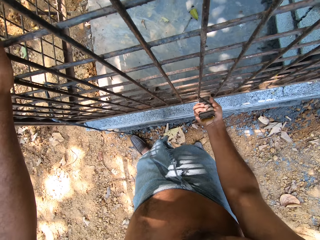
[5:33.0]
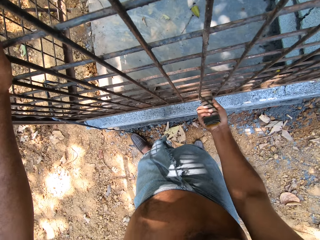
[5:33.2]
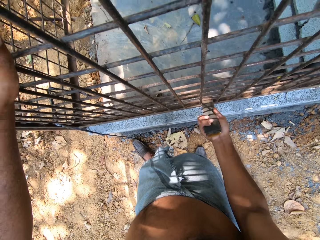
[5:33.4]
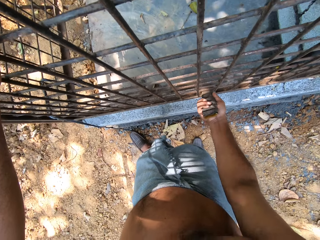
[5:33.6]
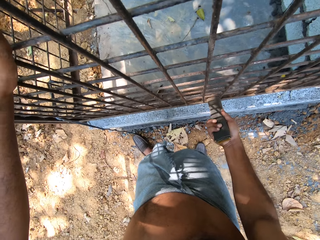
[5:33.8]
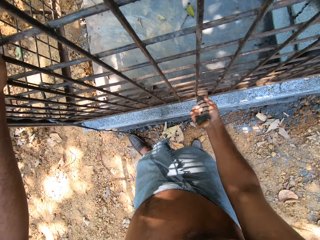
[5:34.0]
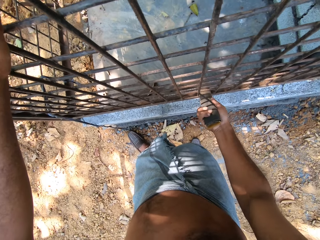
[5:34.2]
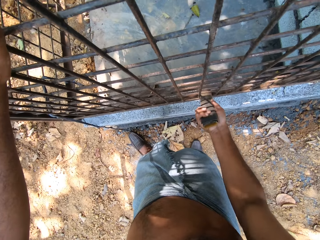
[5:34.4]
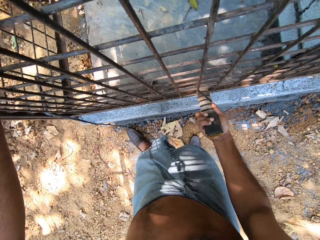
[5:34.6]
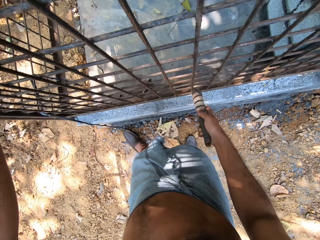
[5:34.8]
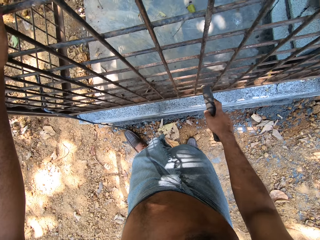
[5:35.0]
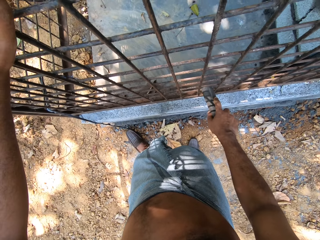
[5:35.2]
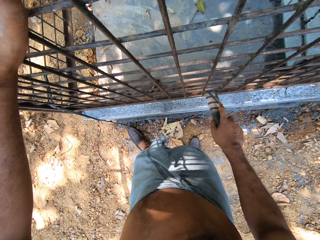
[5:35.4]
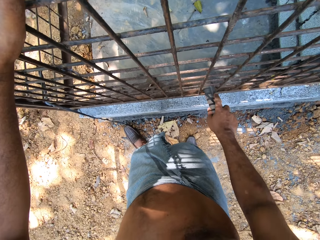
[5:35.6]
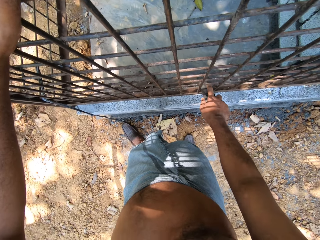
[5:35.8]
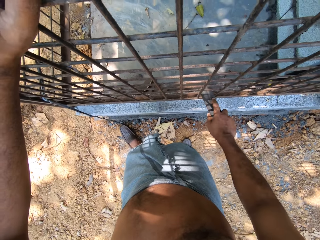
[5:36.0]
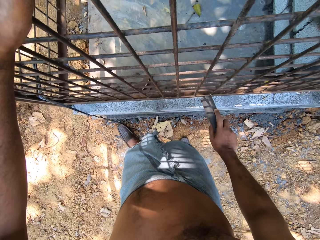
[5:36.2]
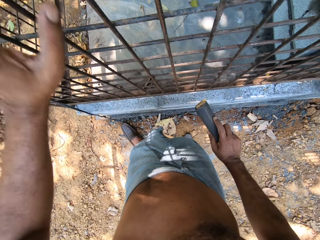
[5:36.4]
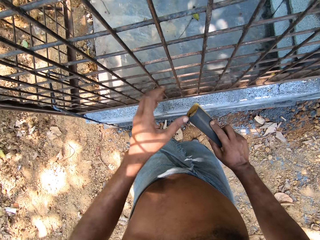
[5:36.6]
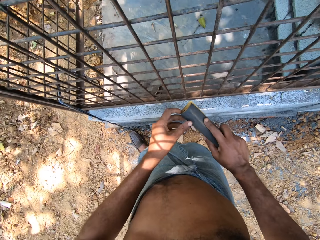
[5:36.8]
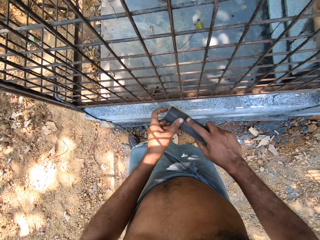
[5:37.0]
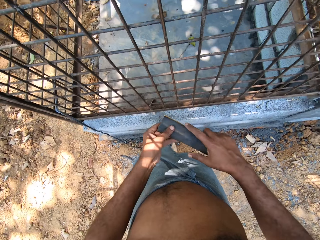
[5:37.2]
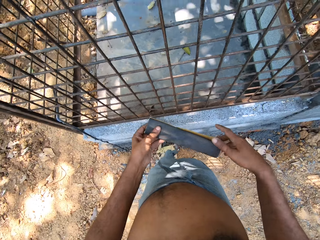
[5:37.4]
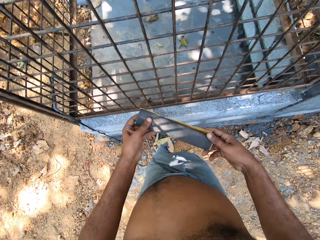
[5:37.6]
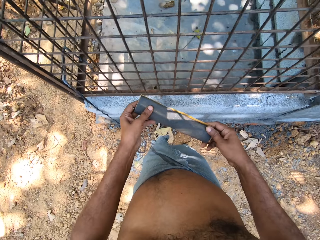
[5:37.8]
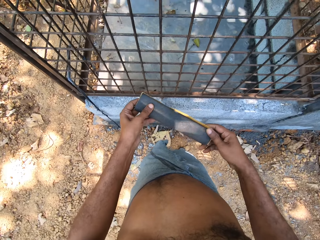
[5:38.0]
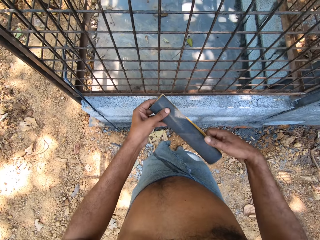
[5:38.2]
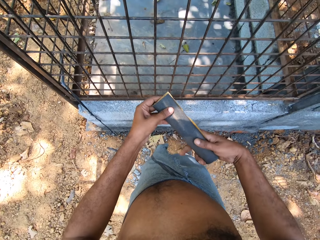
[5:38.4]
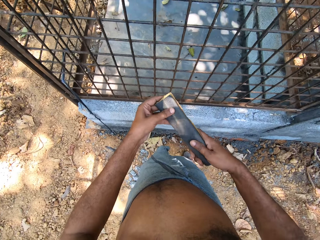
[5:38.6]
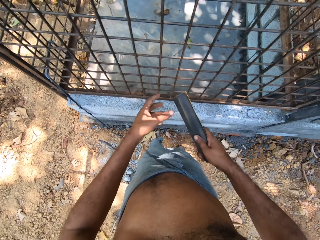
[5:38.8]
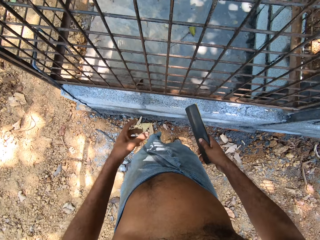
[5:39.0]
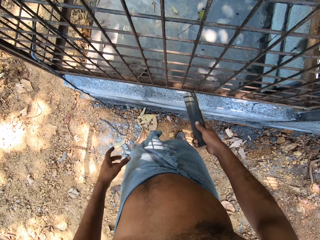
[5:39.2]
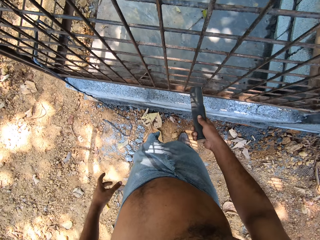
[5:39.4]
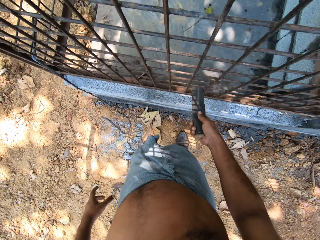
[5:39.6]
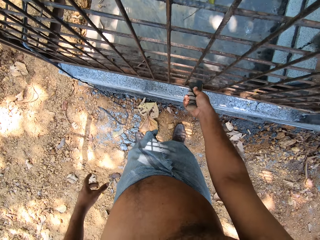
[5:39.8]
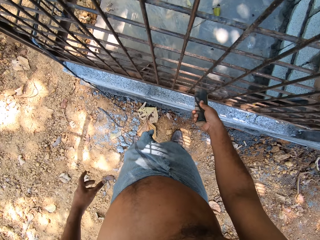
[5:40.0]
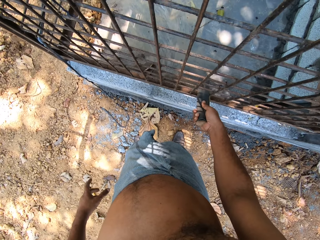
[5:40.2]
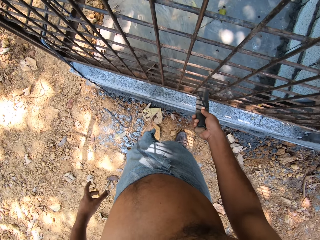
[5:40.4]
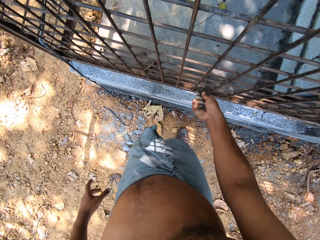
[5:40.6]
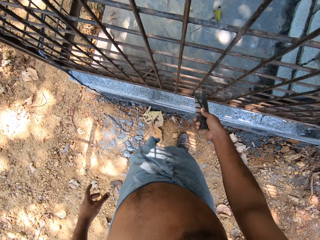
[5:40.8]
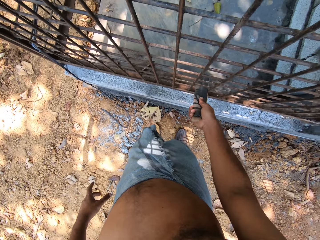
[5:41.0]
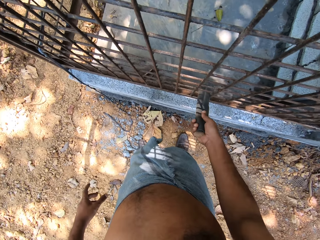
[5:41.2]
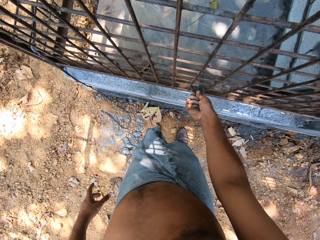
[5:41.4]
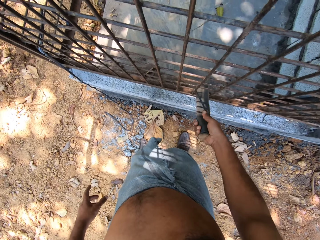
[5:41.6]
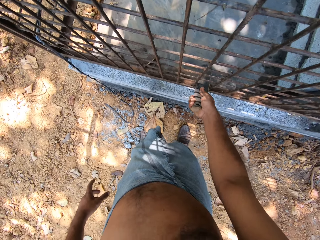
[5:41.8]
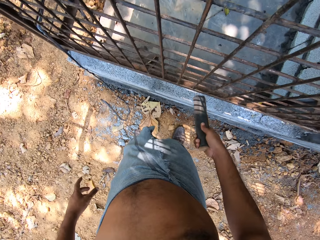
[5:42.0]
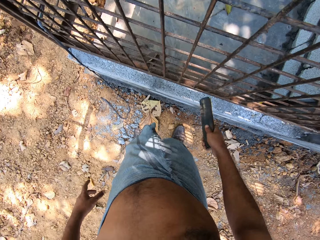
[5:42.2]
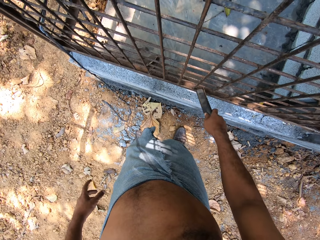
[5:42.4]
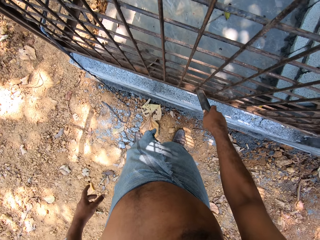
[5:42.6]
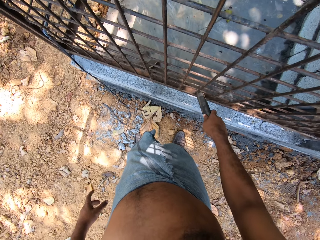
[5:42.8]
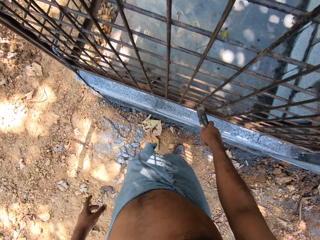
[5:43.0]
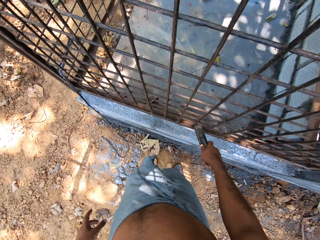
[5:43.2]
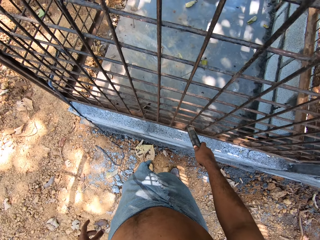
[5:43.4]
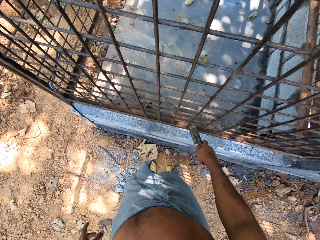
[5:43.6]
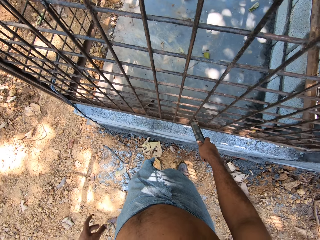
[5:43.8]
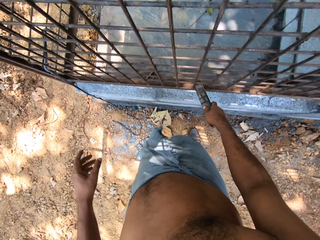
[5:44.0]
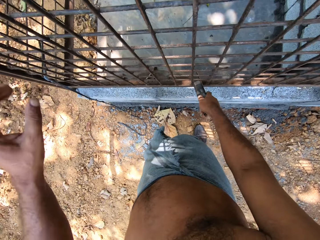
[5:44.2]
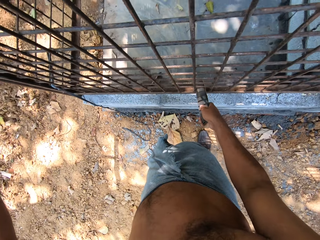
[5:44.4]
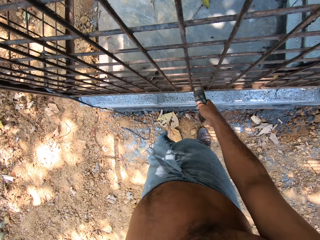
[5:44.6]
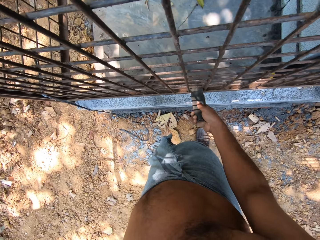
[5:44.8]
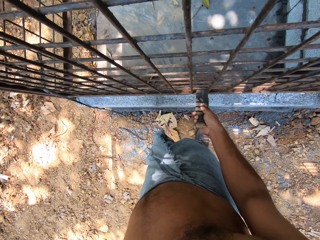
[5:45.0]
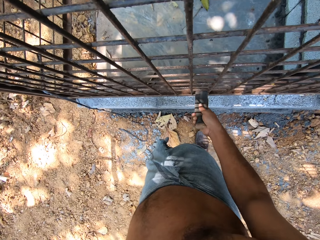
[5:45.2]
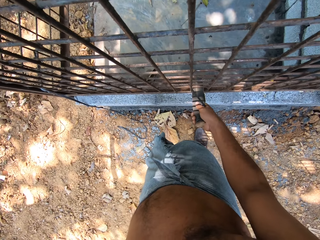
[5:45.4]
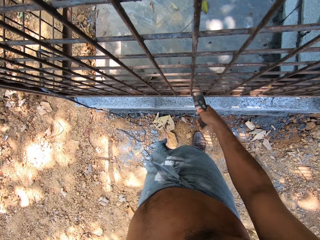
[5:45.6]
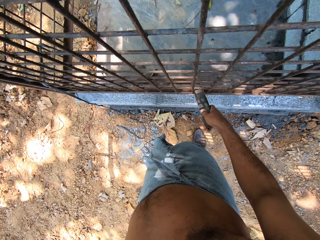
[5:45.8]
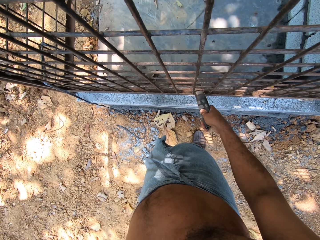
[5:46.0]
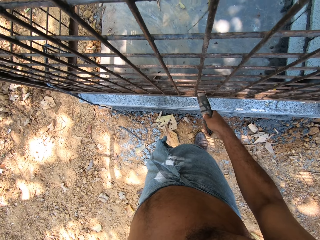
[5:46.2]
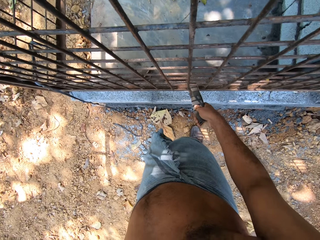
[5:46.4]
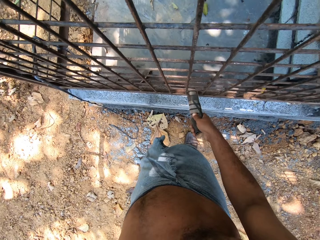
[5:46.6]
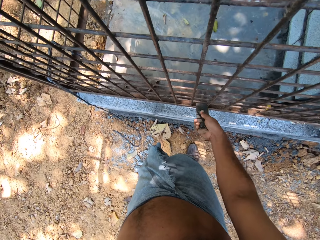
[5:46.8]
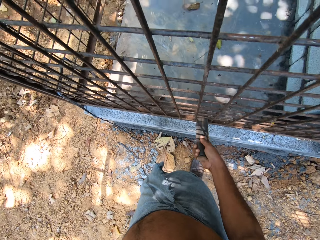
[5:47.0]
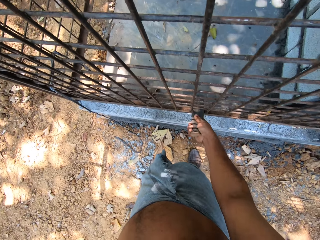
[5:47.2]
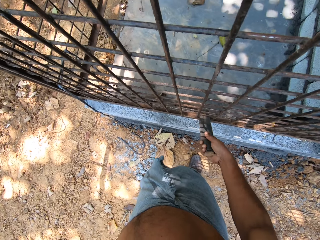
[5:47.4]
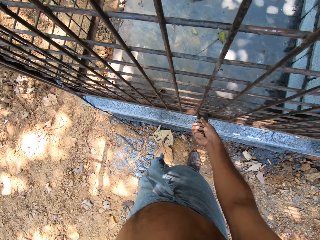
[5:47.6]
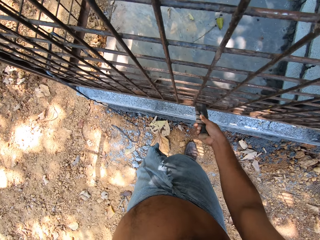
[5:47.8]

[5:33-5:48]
The camera wearer removes his left hand from the wall of the cage. He holds the sandpaper with both hands. He adjusts the sandpaper. He holds the sandpaper with his right hand. He sandpapers the wall of the cage with the sandpaper in his right hand. He holds the wall of the cage with his left hand.

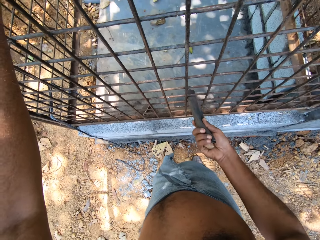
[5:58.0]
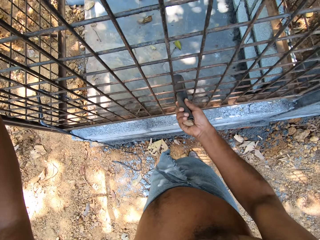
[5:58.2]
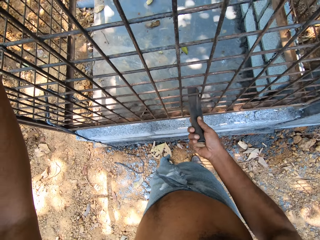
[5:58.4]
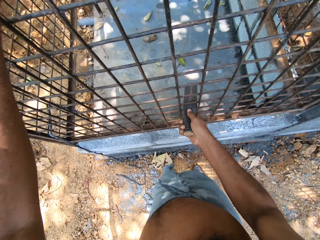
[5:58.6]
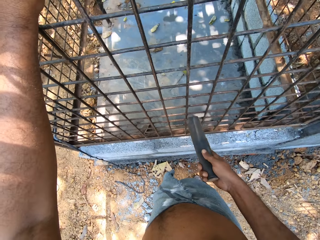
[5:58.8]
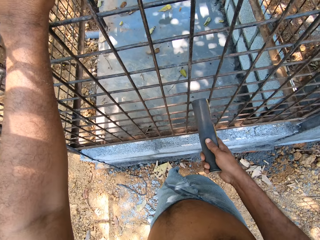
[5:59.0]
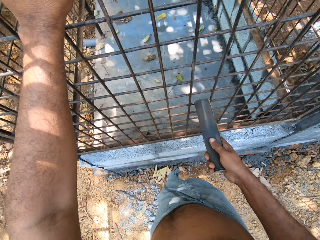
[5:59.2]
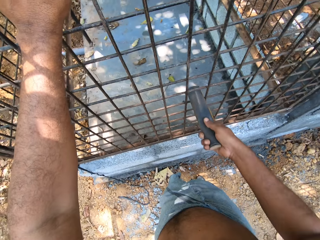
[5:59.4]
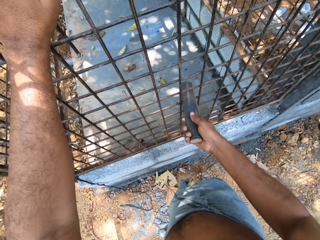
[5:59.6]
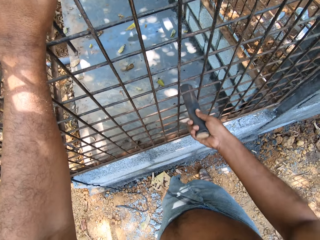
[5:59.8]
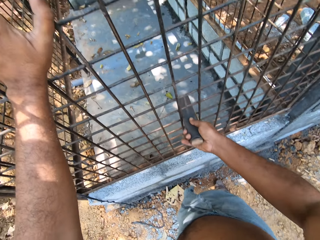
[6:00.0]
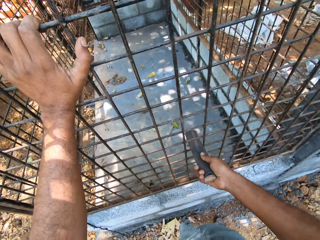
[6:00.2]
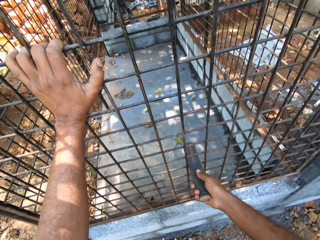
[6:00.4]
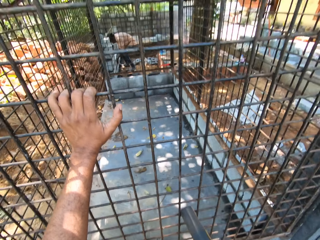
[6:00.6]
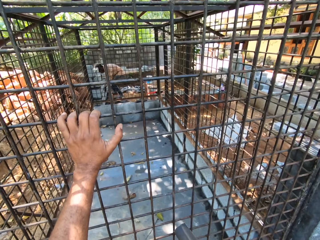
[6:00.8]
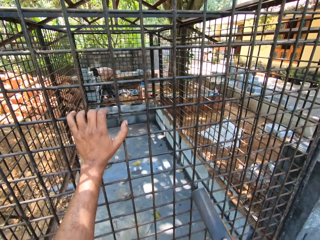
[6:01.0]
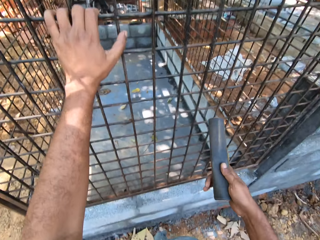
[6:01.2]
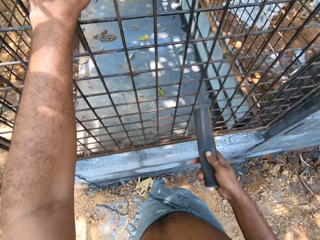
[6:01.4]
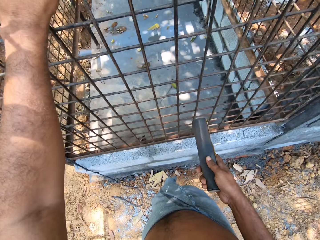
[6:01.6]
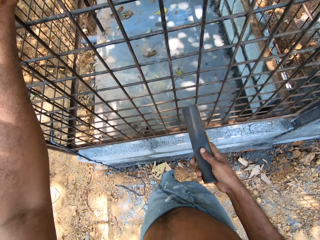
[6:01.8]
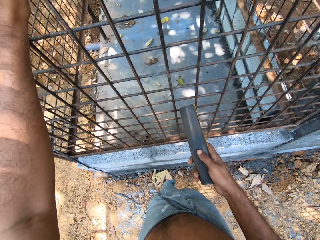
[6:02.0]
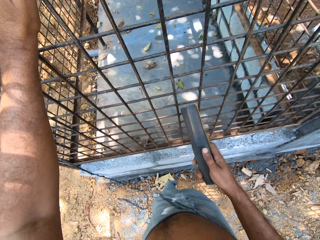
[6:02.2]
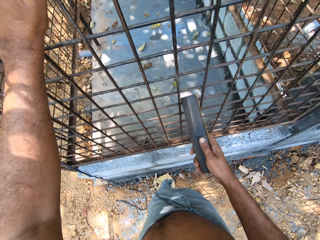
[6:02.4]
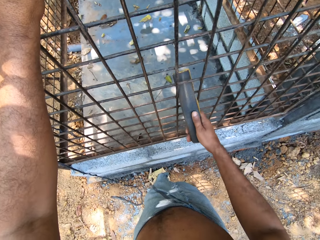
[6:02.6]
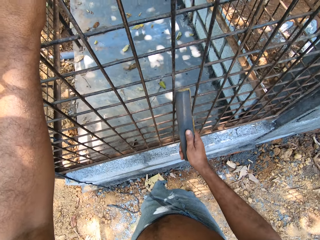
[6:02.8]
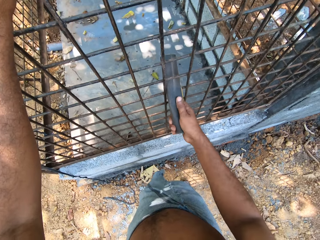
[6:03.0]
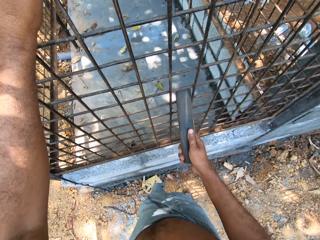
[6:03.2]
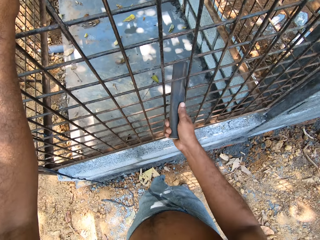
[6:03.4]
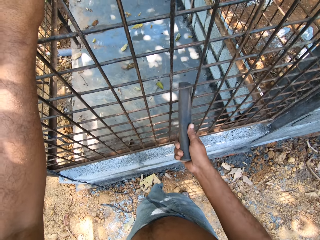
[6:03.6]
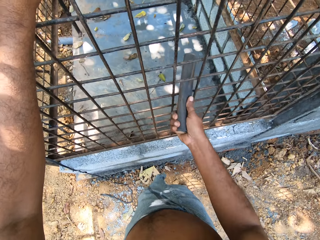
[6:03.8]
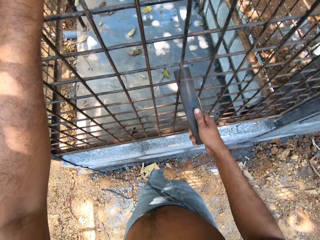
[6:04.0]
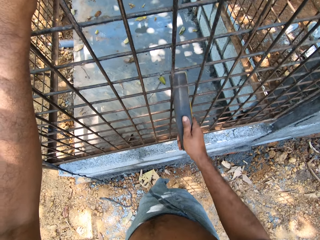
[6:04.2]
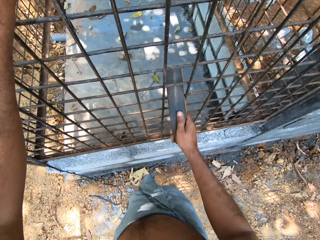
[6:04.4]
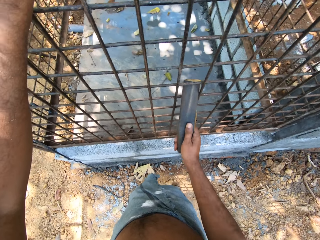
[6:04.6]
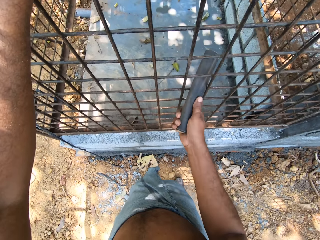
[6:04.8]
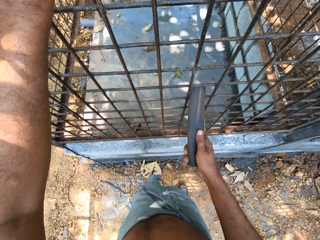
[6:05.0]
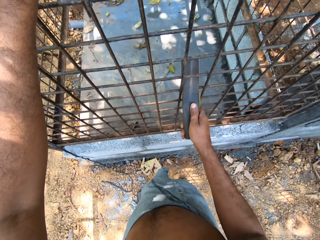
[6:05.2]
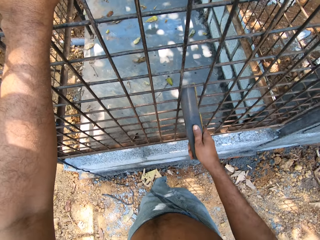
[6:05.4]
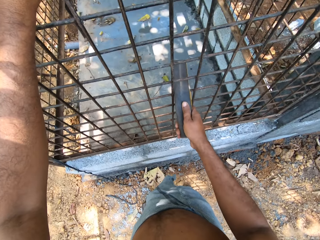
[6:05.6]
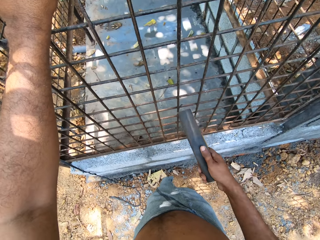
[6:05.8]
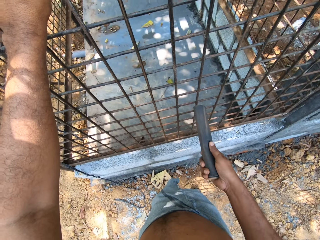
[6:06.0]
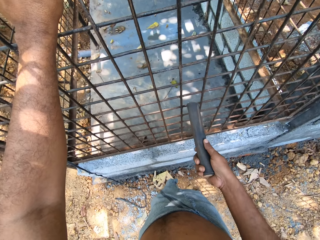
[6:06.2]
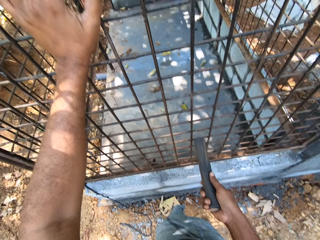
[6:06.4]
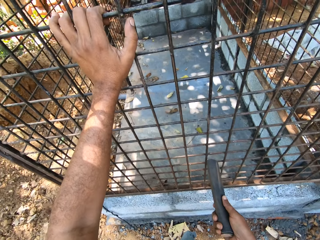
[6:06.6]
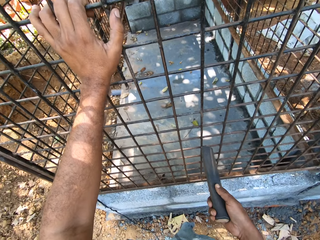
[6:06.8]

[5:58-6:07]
The camera wearer looks around. They scrub the metal bars with the sandpaper.
